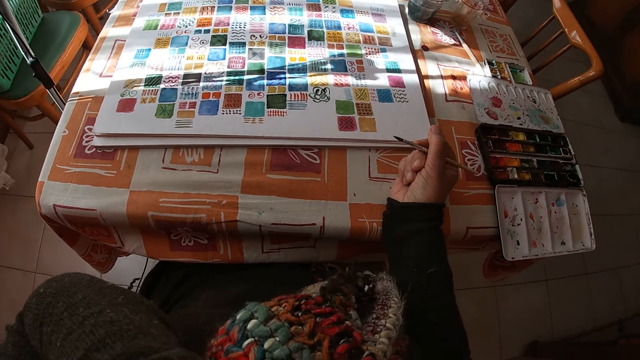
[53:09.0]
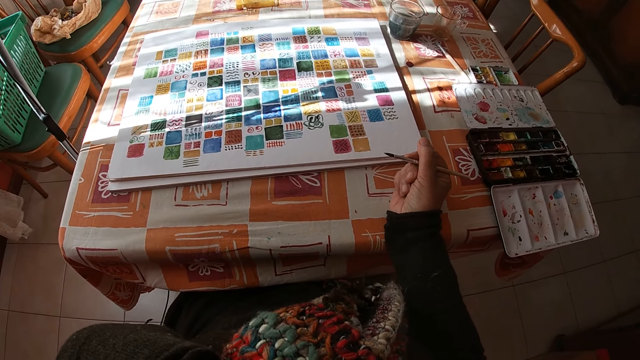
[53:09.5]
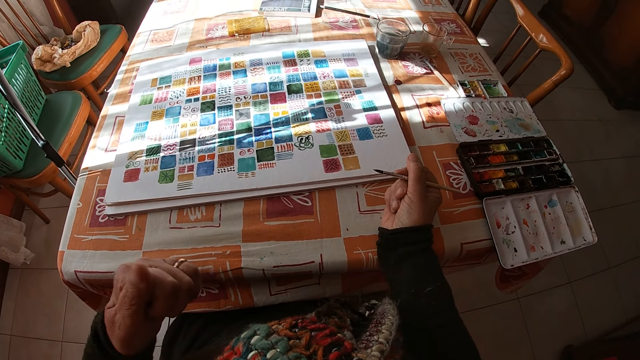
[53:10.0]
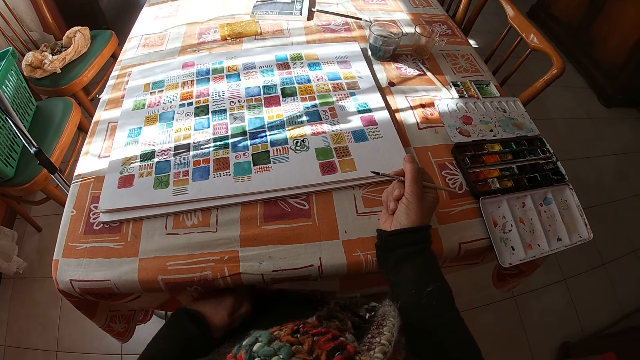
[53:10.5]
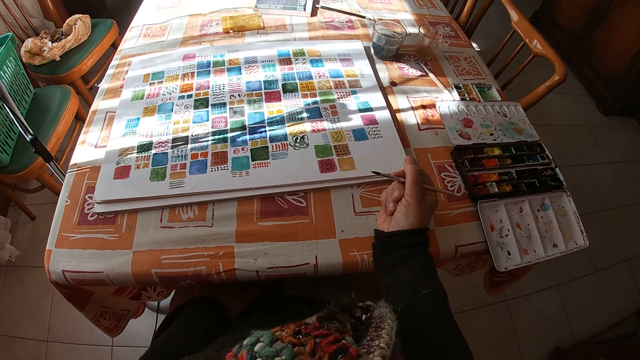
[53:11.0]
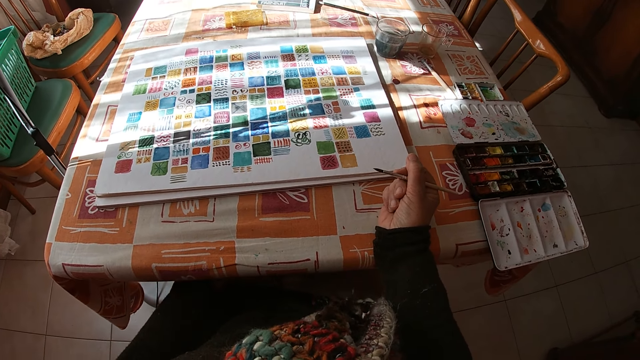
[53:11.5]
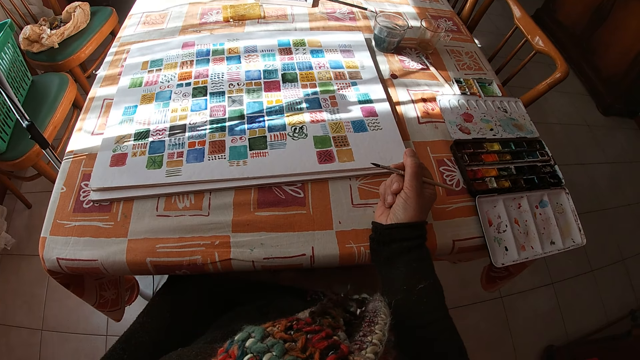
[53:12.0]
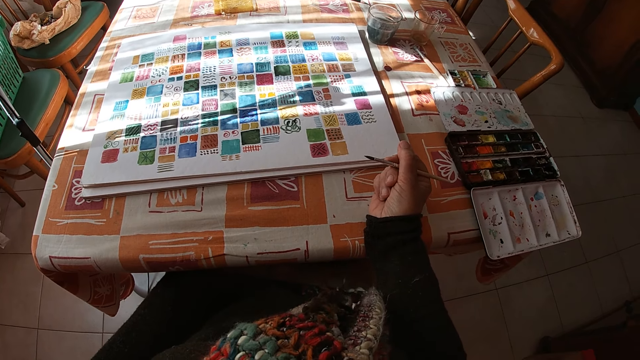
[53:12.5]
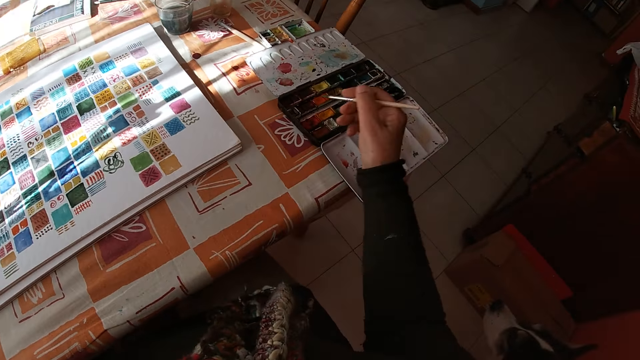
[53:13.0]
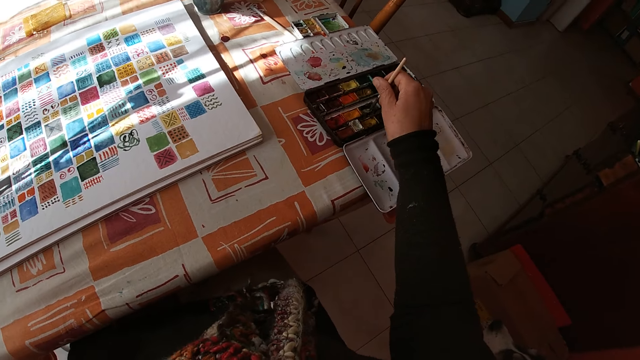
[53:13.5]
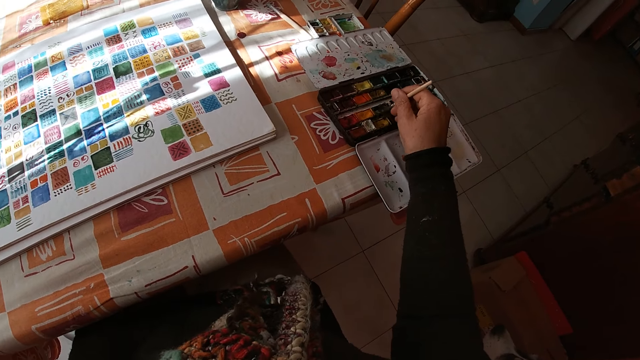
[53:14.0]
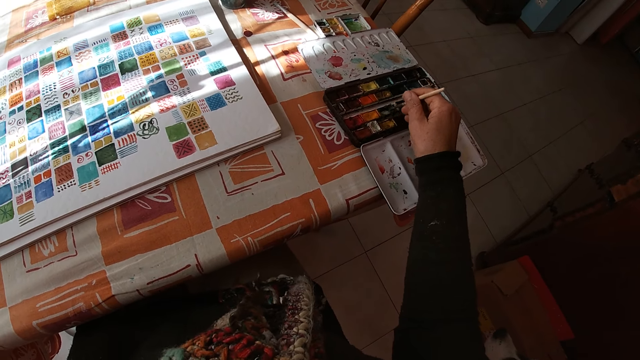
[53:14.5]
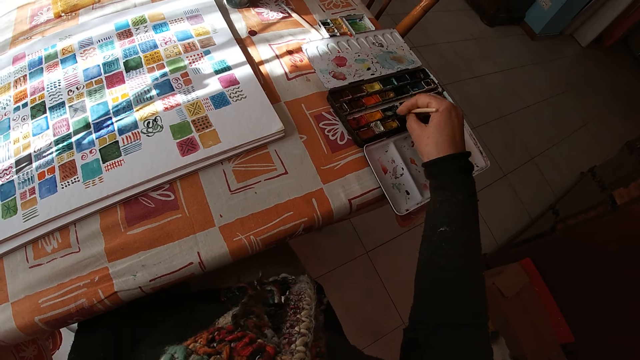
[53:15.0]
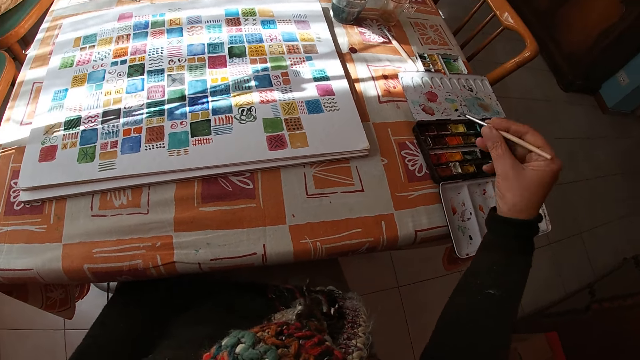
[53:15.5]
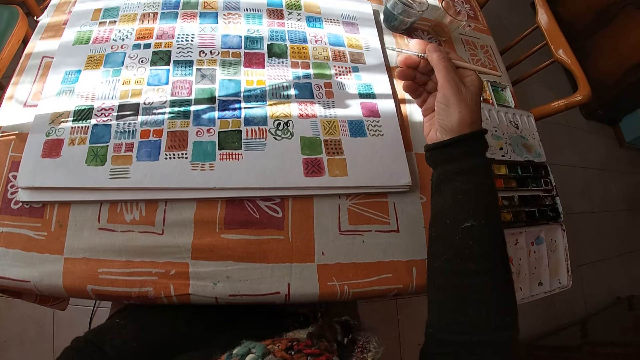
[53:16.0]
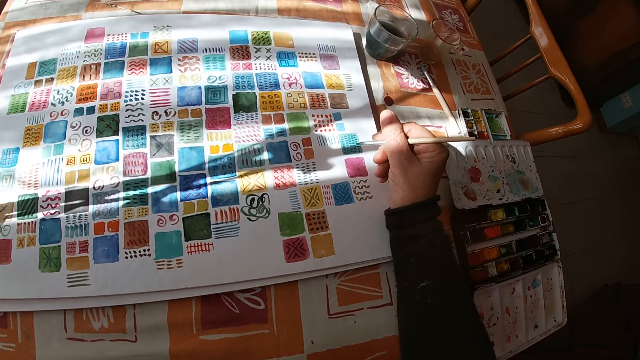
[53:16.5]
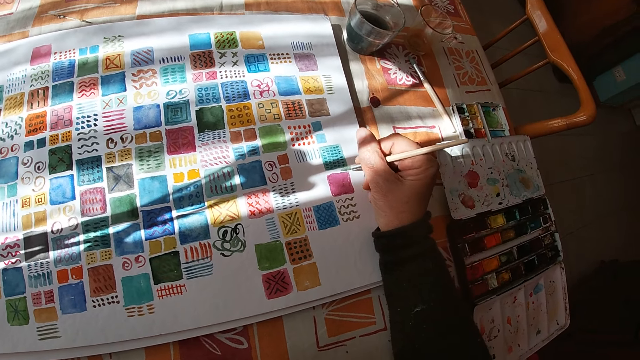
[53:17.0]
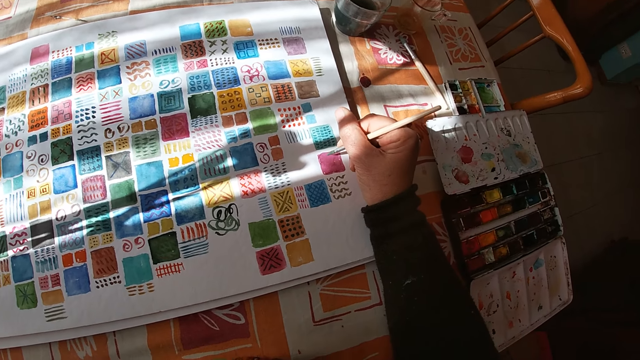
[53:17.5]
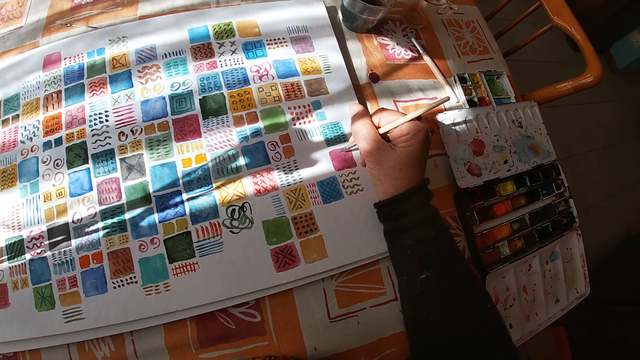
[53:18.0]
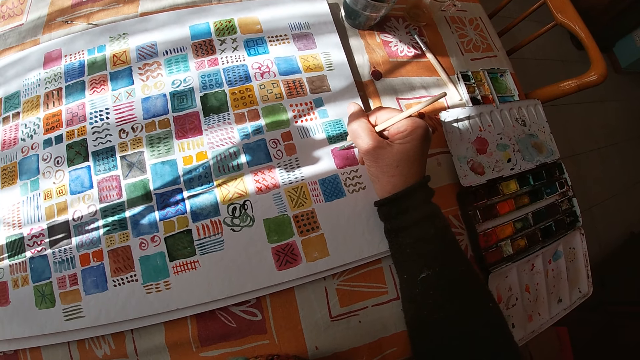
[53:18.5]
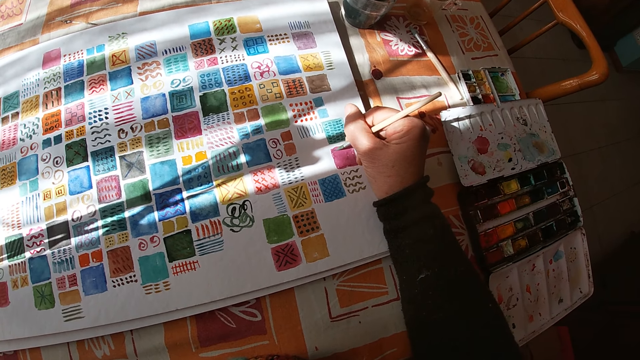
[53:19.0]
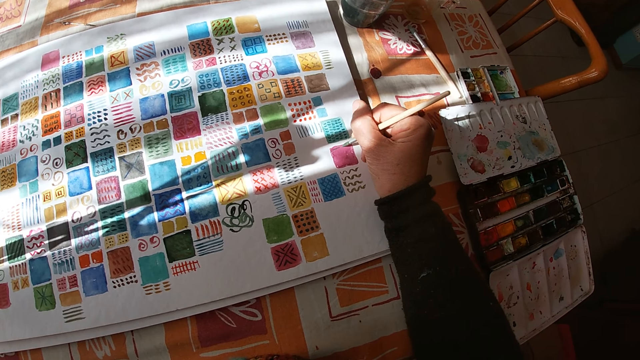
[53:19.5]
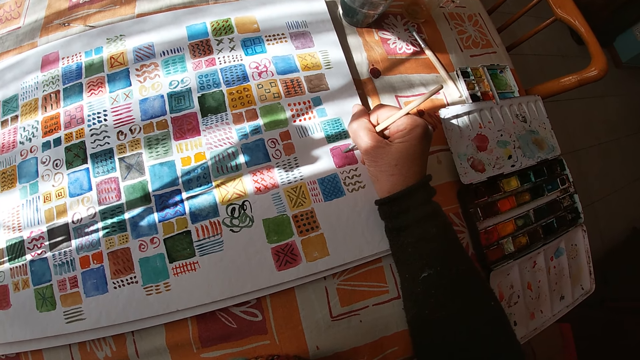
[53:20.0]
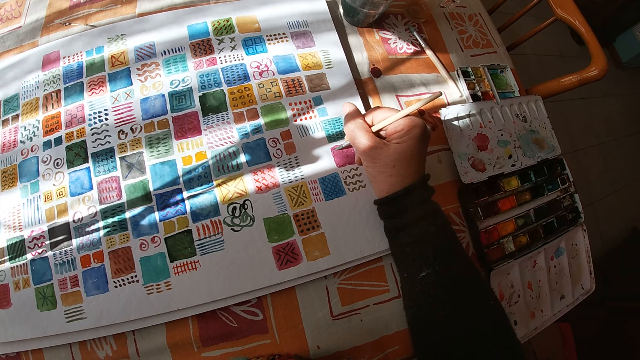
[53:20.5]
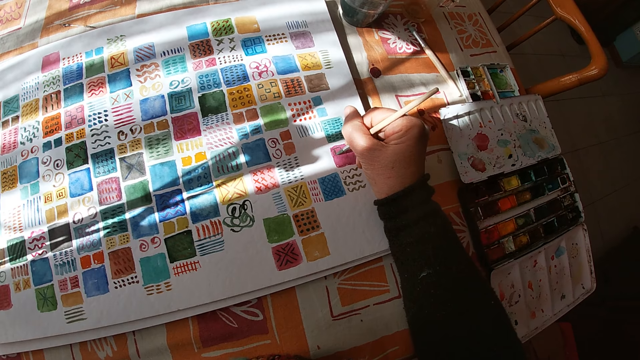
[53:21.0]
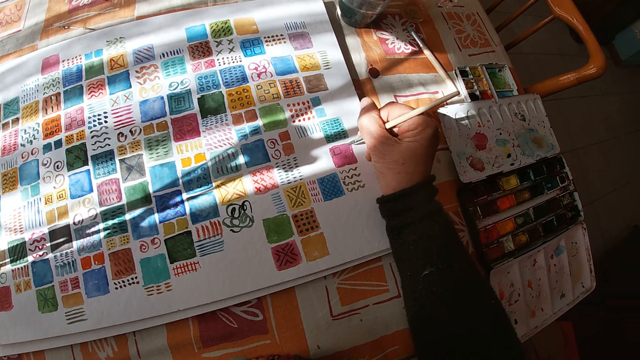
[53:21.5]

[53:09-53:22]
The camera wearer lifts the hand. She places her left hand on her thigh under the table. She dips the paintbrush in her right hand into the color palette on the table. She places her right arm on the table and holds the paintbrush. She paints on the canvas pad on the table with the paintbrush in her right hand.

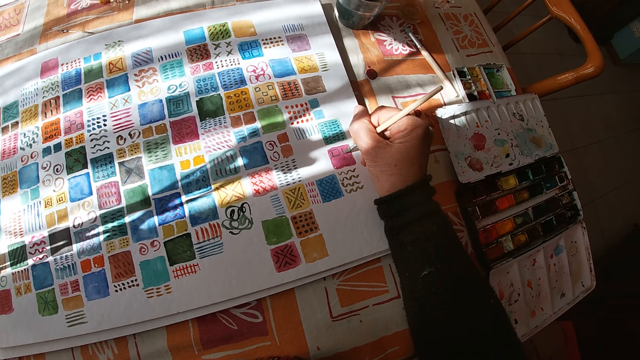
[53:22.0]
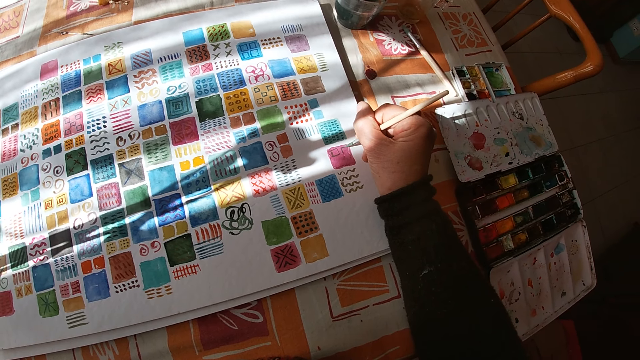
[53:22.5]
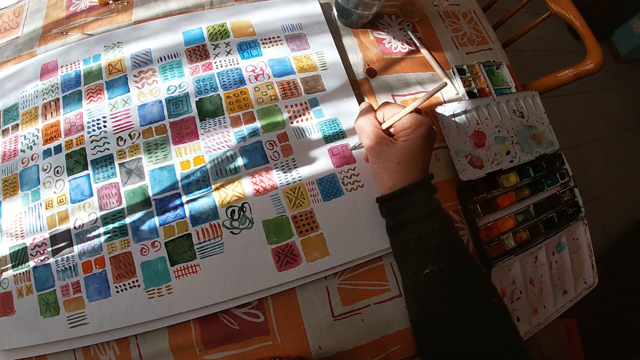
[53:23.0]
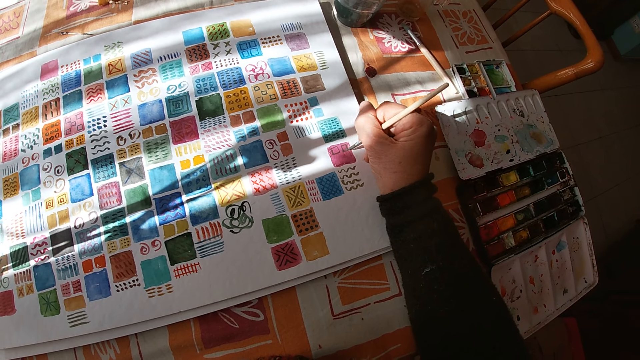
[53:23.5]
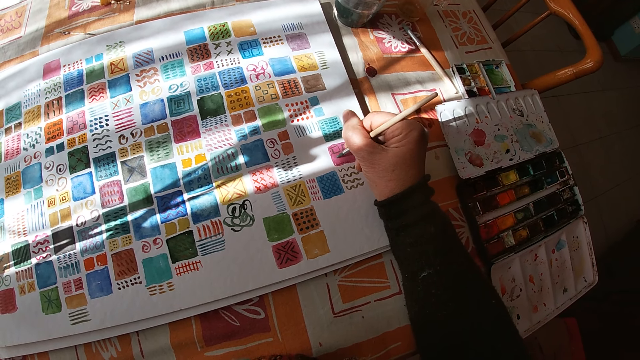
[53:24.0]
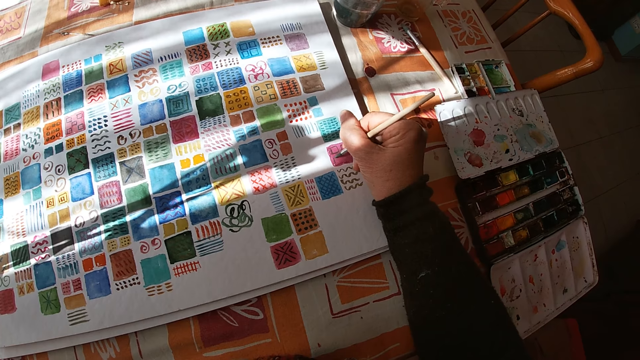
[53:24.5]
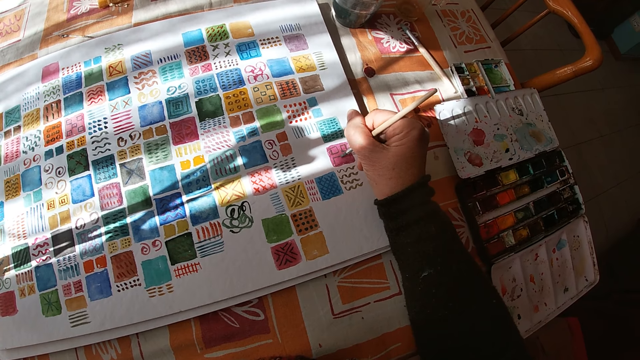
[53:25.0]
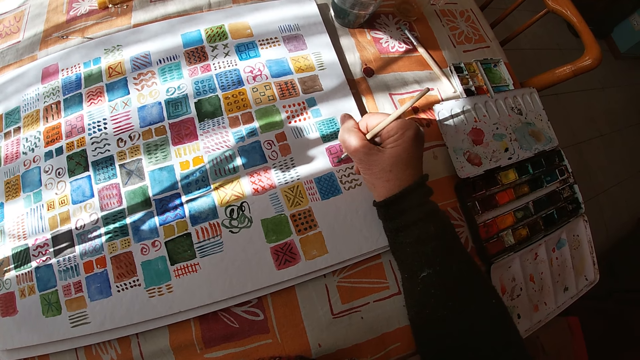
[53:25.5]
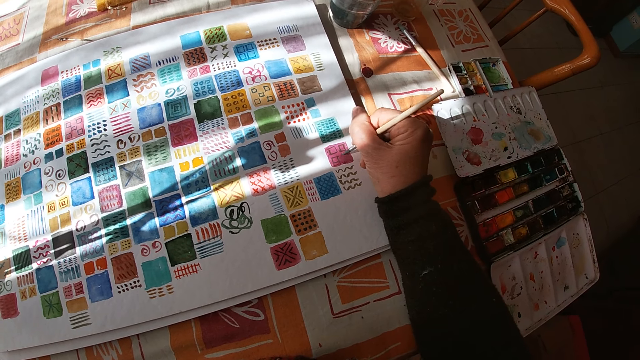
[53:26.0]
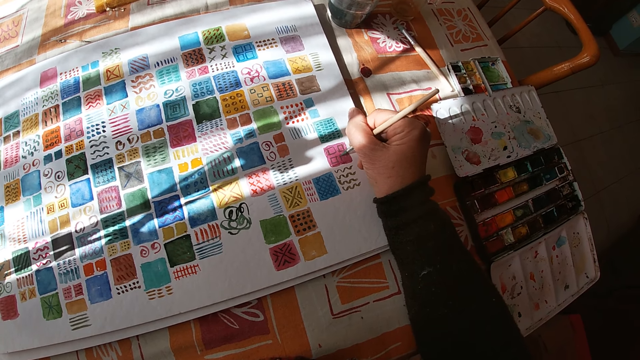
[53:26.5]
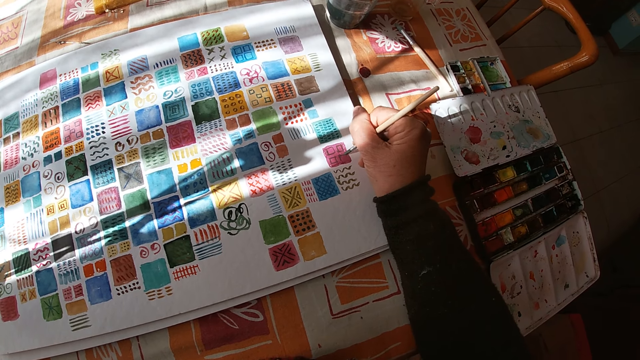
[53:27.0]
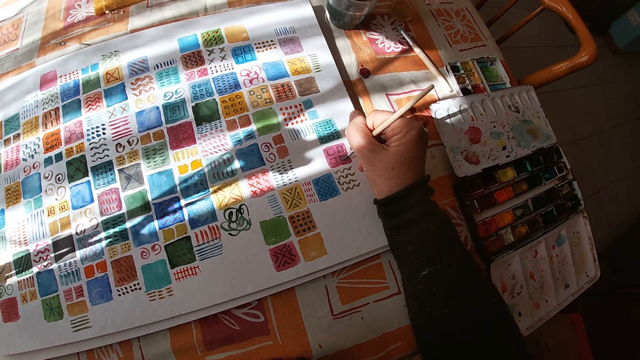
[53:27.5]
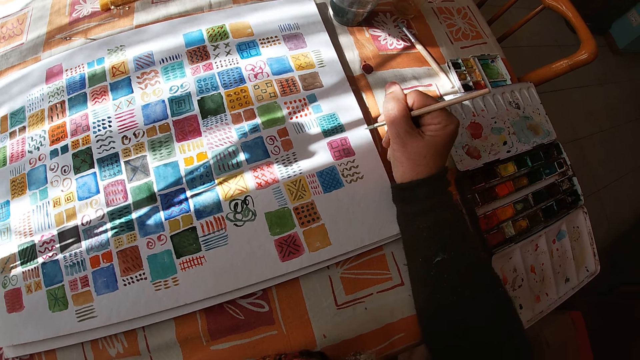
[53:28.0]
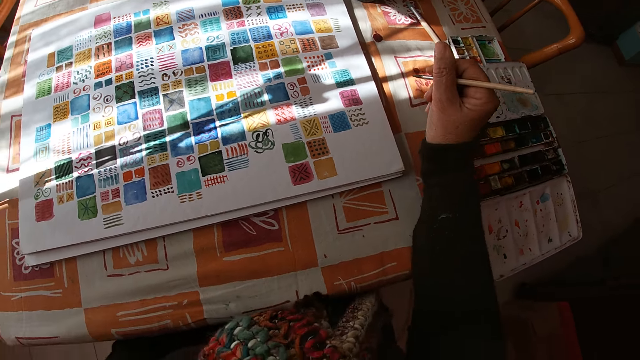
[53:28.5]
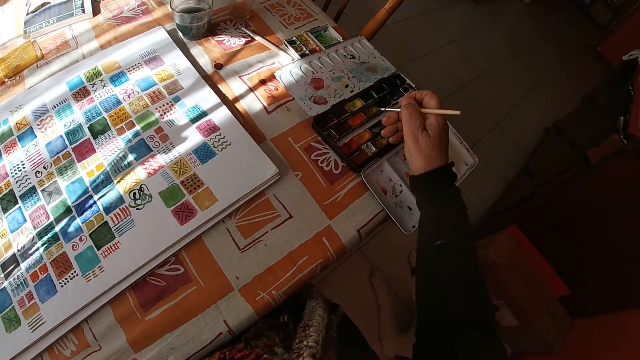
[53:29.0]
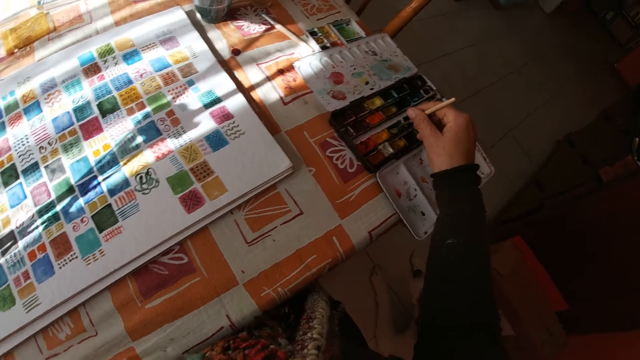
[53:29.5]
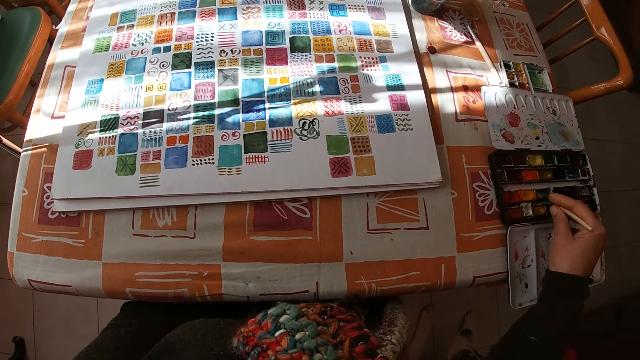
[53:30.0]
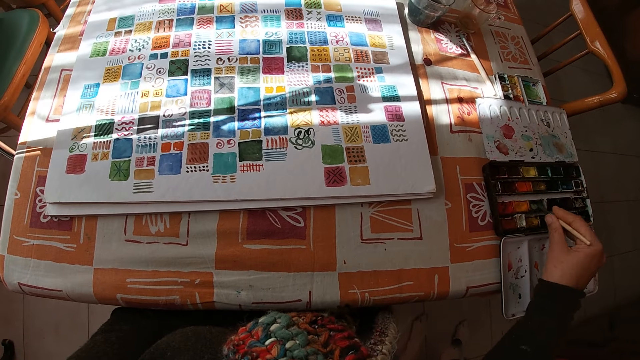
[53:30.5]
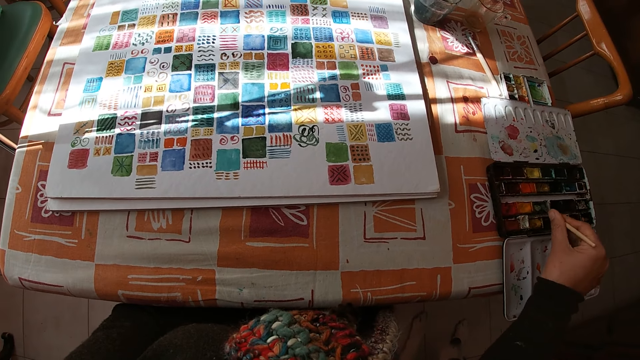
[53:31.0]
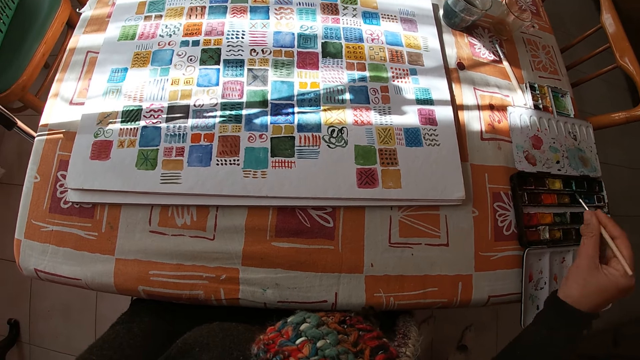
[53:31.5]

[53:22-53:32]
The camera wearer holds the paintbrush. She dips the paintbrush in her right hand into the color palette on the table.
